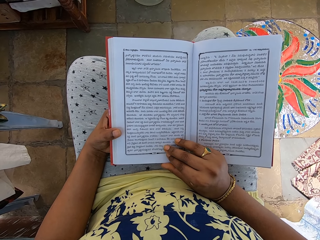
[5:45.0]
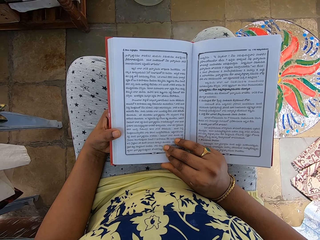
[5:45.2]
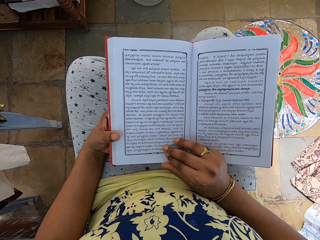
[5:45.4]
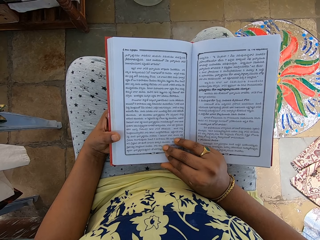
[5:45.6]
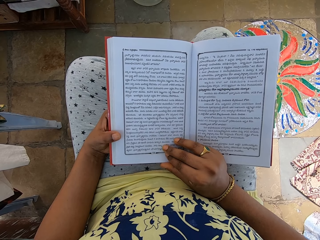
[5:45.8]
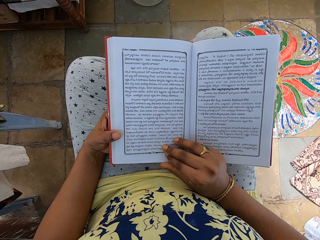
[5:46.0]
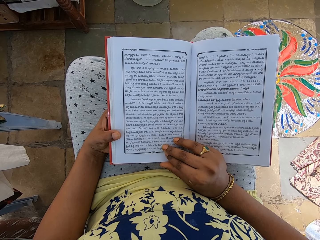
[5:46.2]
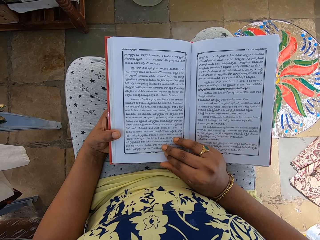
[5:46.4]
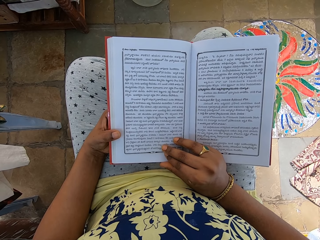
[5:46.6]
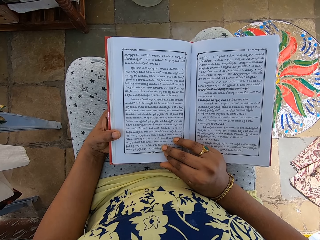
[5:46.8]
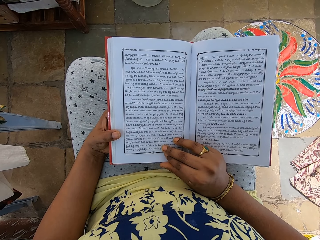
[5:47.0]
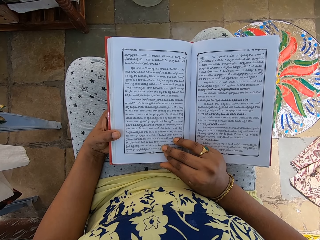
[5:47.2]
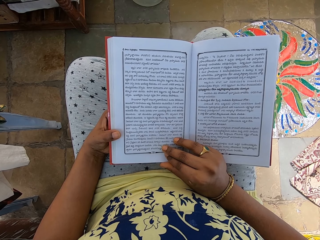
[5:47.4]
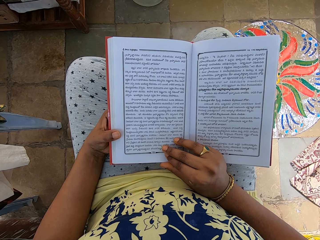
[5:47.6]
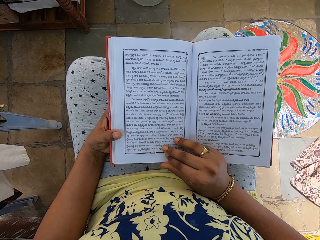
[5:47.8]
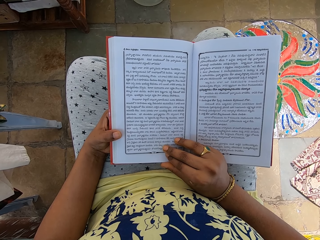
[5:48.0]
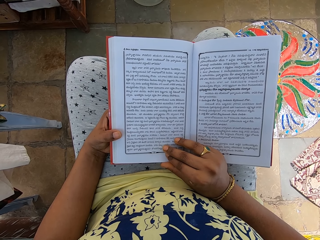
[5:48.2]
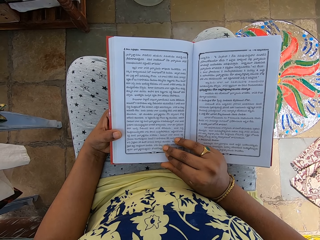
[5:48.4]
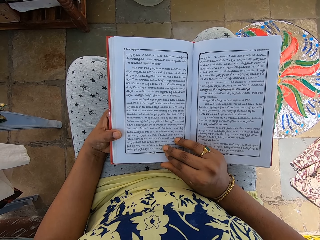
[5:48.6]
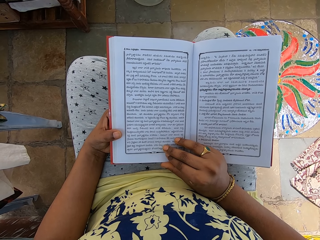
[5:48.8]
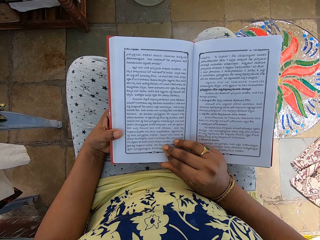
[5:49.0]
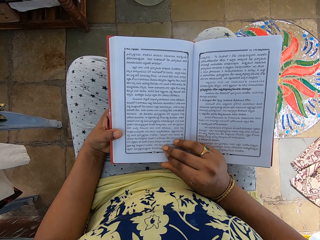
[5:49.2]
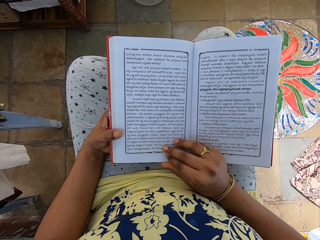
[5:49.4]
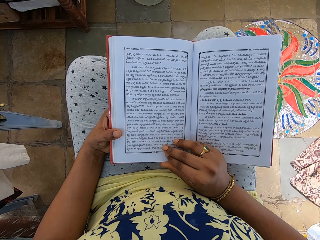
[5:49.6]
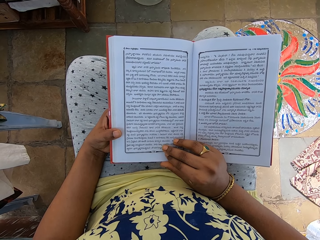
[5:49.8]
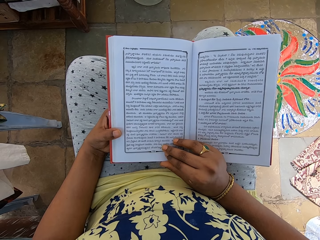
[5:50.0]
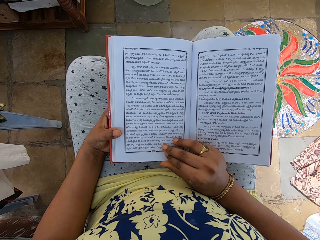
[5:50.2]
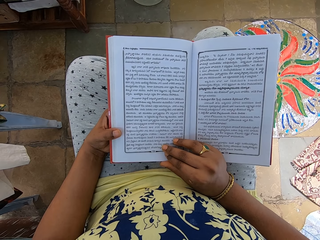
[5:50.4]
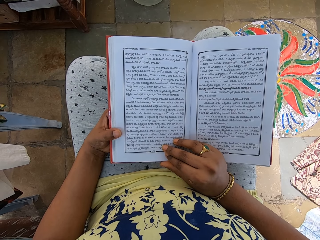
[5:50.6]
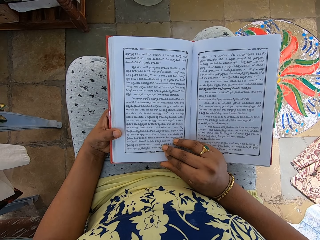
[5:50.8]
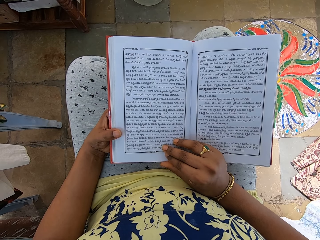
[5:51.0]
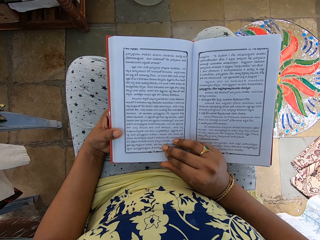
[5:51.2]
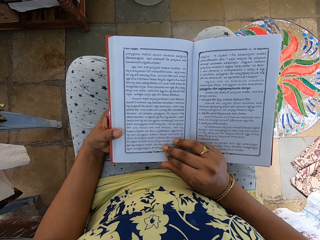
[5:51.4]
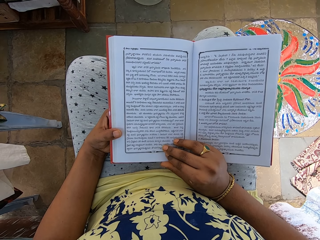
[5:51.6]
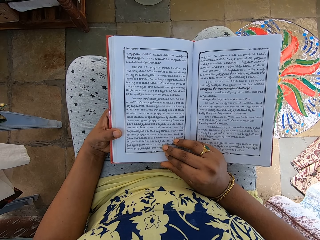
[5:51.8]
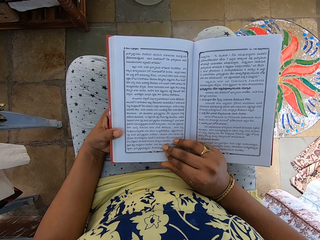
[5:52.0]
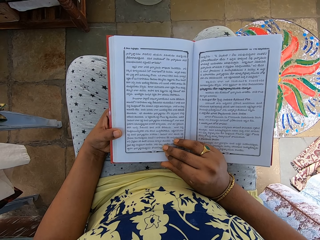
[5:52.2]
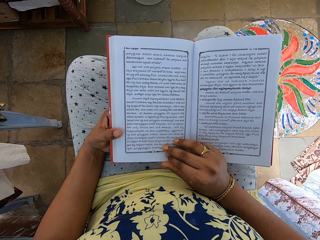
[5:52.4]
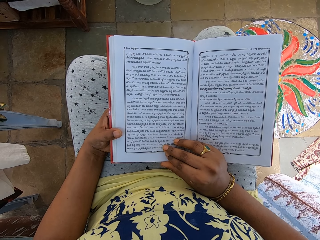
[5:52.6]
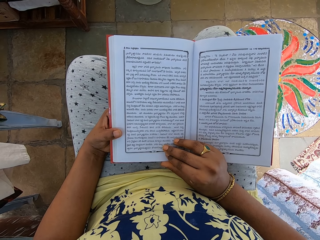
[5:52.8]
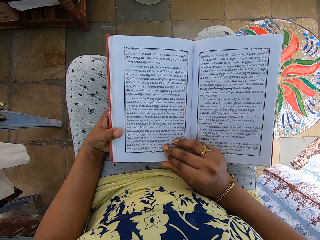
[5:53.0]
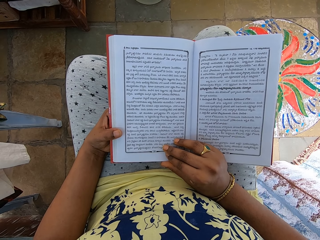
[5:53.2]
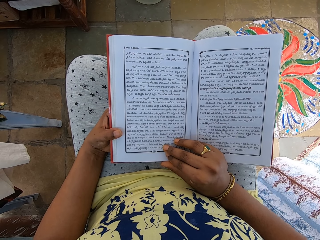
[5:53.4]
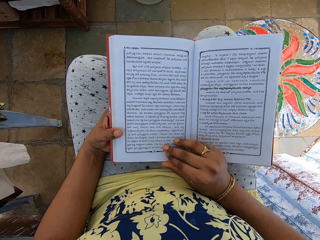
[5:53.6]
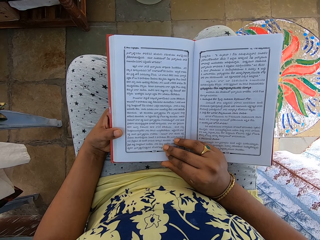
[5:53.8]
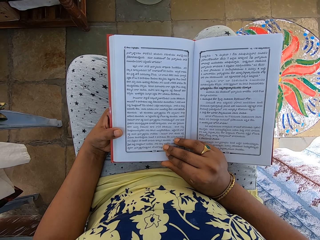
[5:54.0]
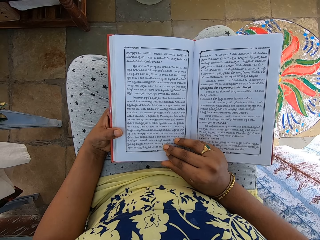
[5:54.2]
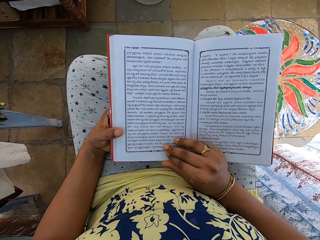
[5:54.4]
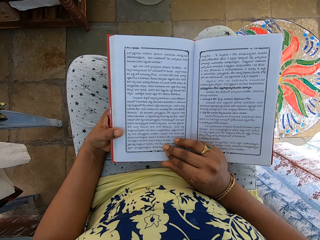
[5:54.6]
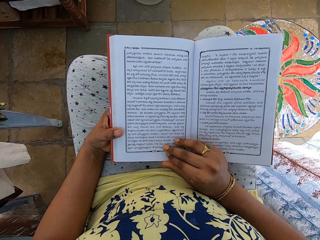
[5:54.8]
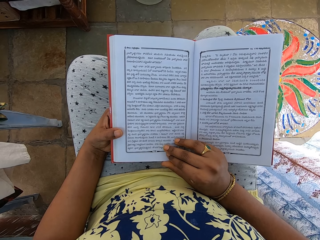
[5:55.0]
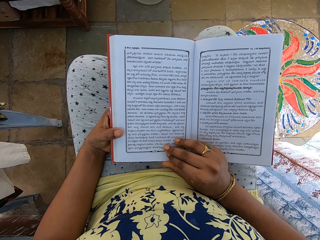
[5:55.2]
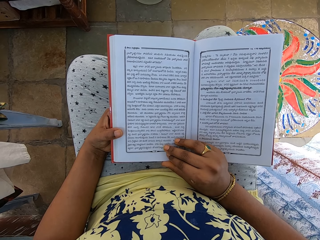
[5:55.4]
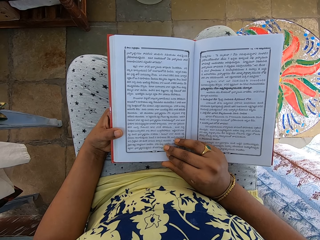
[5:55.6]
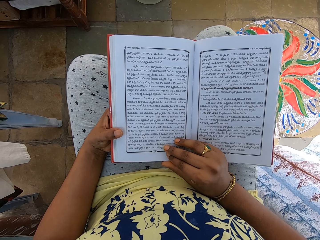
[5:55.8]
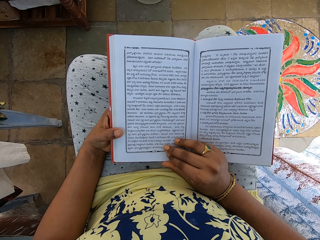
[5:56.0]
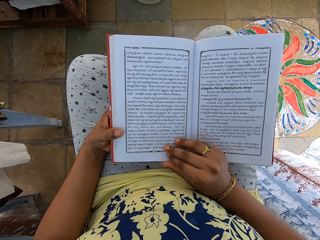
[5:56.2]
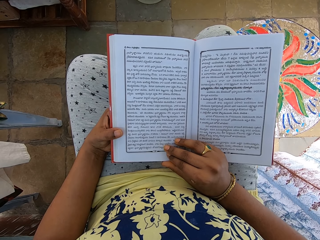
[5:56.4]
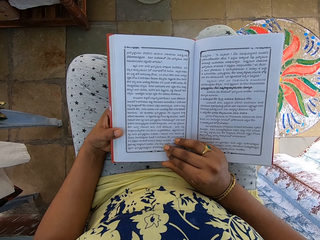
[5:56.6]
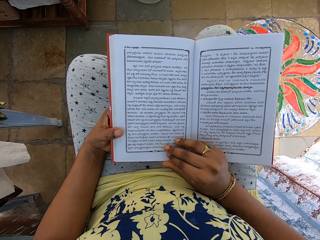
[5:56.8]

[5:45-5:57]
The camera wearer holds a book with both hands. They tap the book with the right hand fingers. They hold the book with both hands.

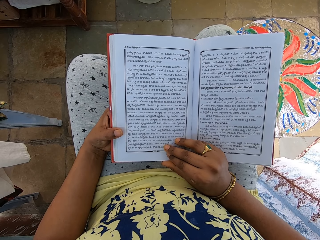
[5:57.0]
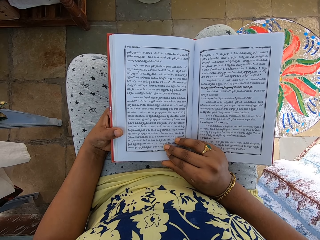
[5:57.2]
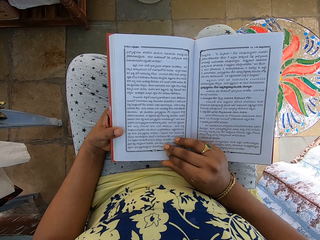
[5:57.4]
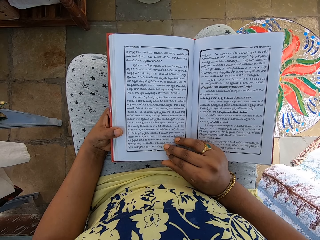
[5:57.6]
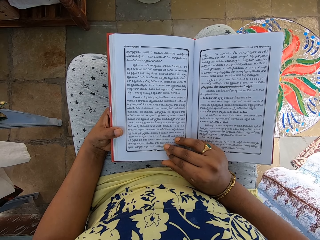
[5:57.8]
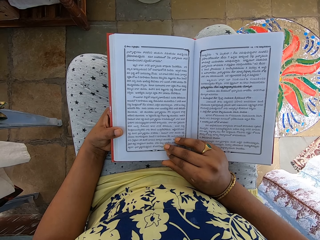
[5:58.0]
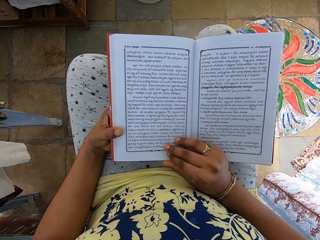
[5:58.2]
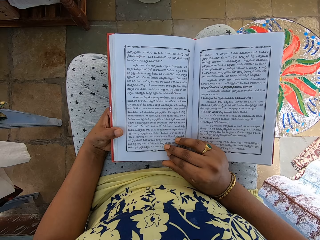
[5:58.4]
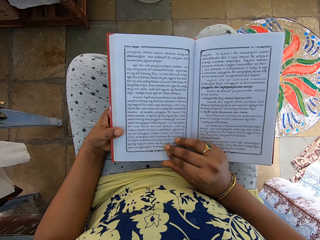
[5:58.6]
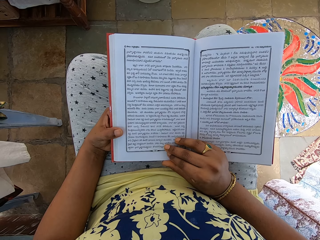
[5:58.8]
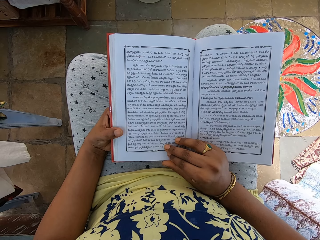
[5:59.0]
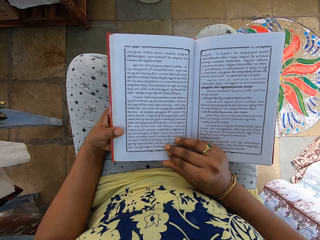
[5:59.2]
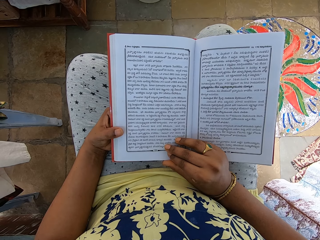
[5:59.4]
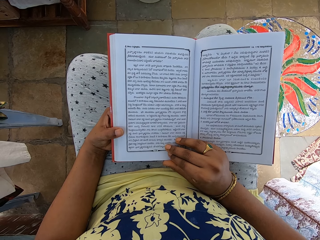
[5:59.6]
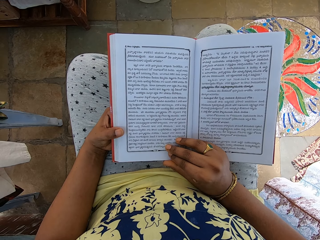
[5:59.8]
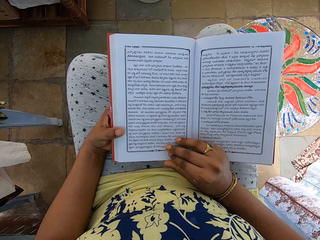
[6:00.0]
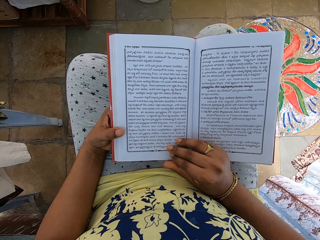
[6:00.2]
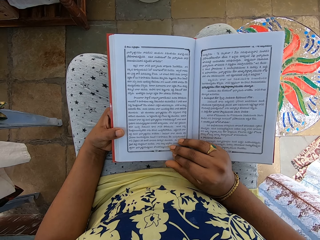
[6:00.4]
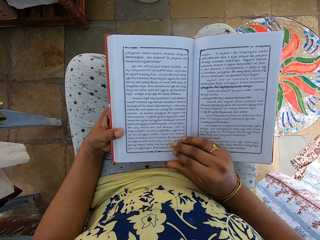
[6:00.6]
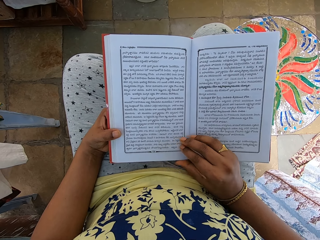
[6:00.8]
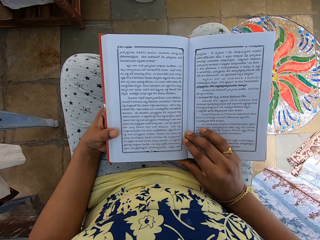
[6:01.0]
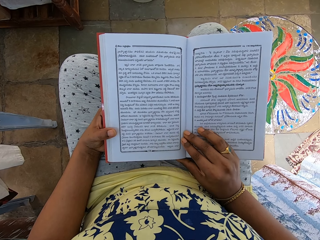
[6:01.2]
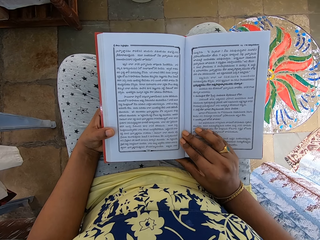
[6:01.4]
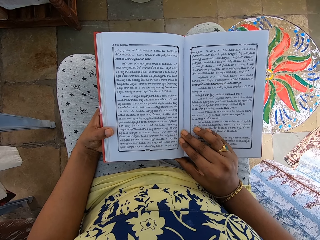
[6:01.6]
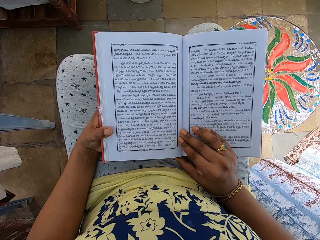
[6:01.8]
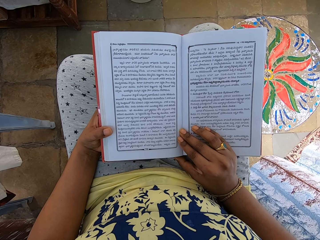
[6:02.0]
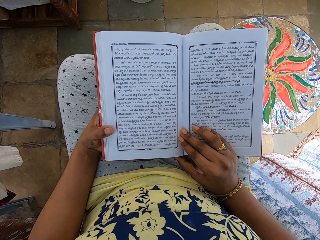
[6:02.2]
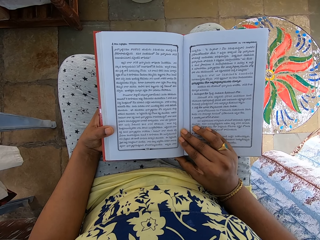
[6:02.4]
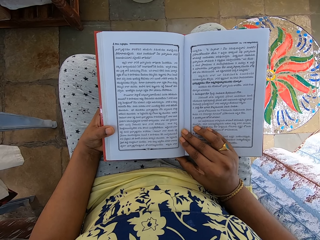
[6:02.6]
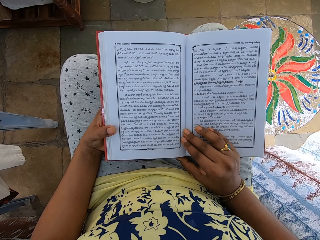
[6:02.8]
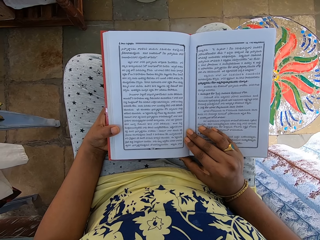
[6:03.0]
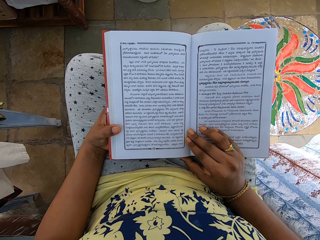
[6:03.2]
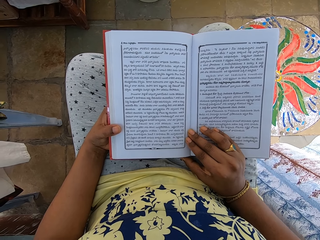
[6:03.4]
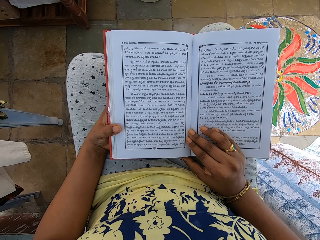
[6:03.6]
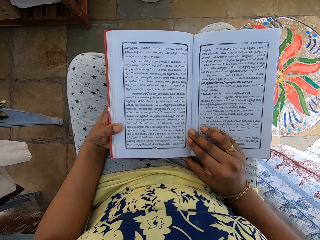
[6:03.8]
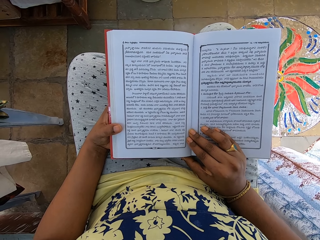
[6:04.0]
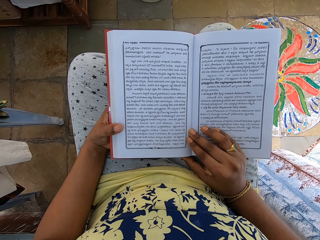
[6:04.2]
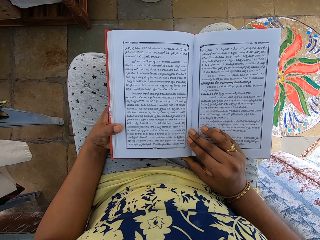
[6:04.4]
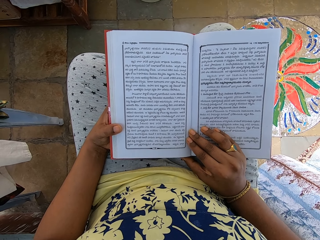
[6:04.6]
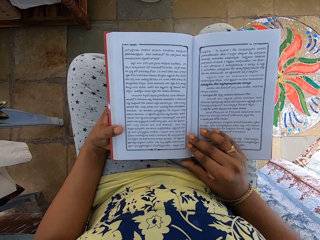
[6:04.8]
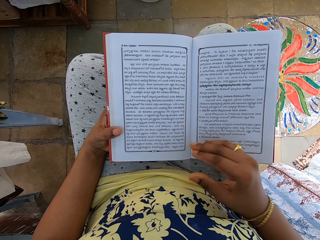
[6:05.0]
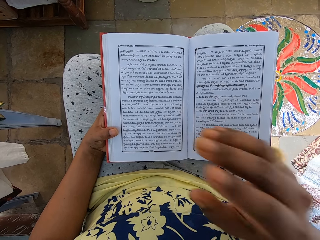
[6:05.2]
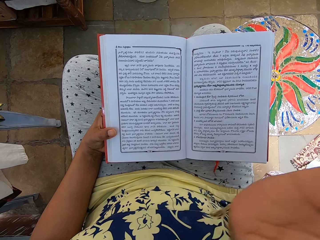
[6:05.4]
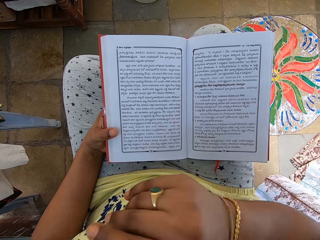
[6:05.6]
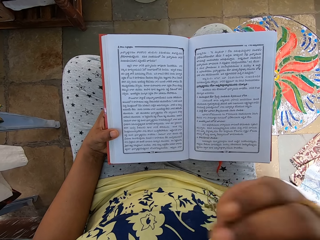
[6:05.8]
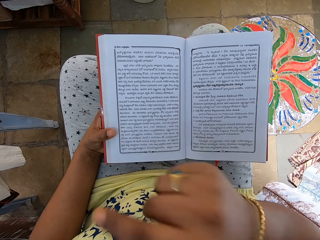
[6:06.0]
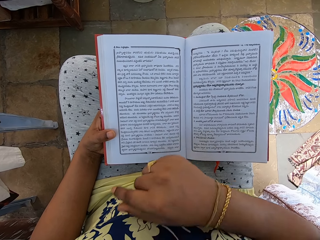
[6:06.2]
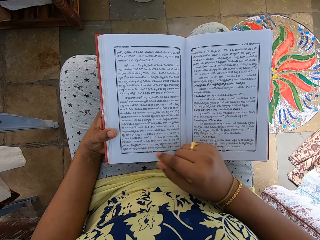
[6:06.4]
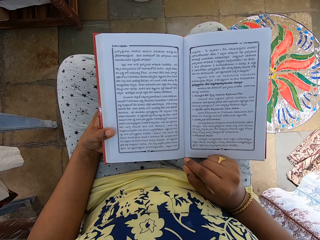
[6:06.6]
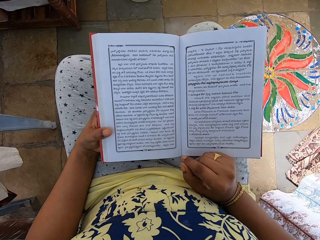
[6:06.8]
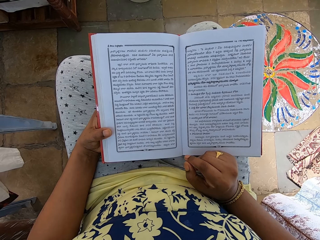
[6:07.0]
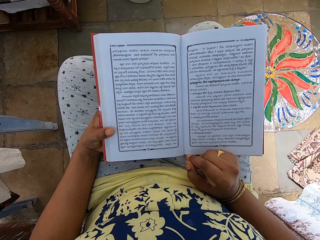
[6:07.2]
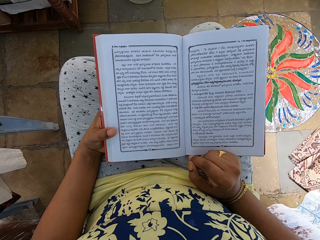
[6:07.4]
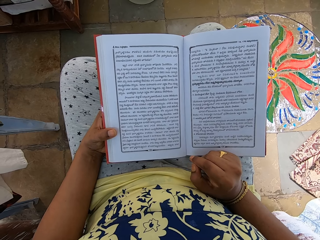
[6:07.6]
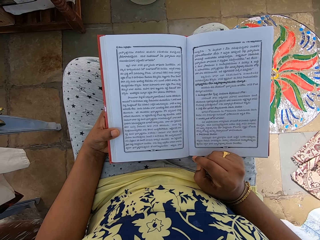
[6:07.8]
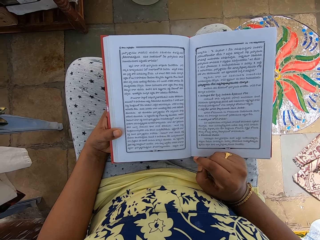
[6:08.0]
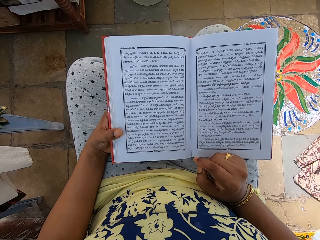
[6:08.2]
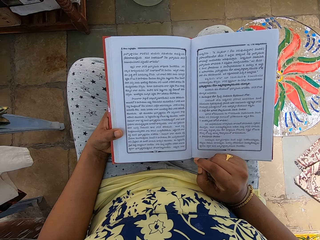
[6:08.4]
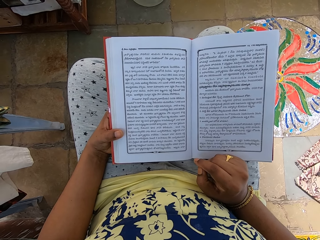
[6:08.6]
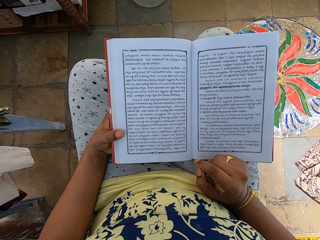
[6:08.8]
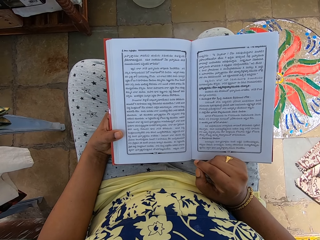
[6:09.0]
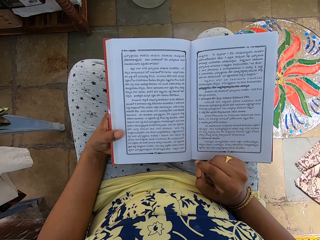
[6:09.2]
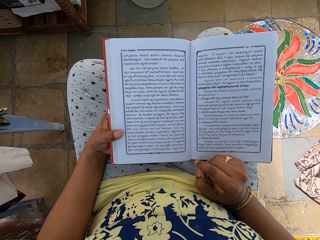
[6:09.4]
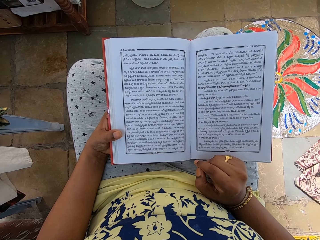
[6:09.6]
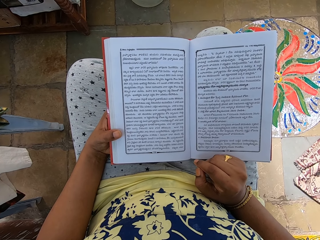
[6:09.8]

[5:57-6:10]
The camera wearer moves her right hand on the book. She holds the book with both hands. She waves her right hand in the air. She lifts the right hand in the room. She places her right hand on the book. She places the right hand on the lap. She holds the book with the left hand.
